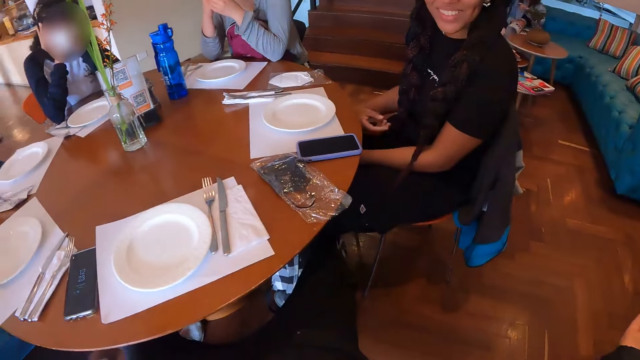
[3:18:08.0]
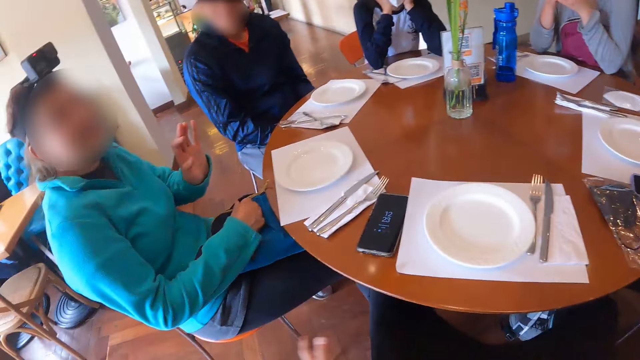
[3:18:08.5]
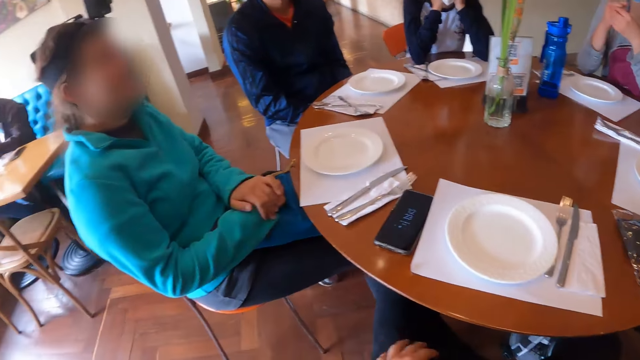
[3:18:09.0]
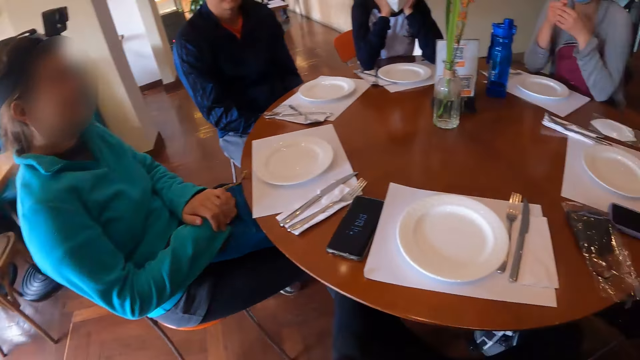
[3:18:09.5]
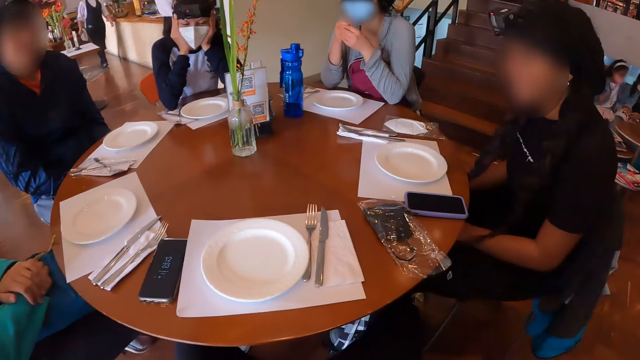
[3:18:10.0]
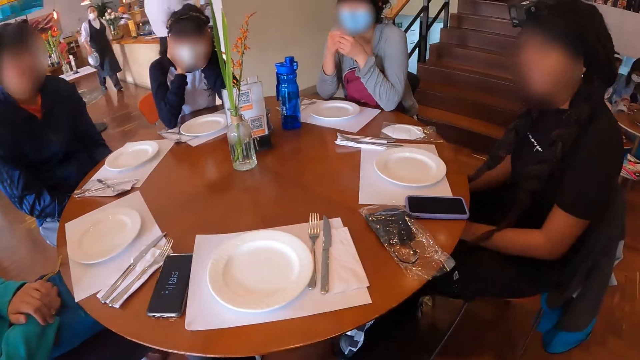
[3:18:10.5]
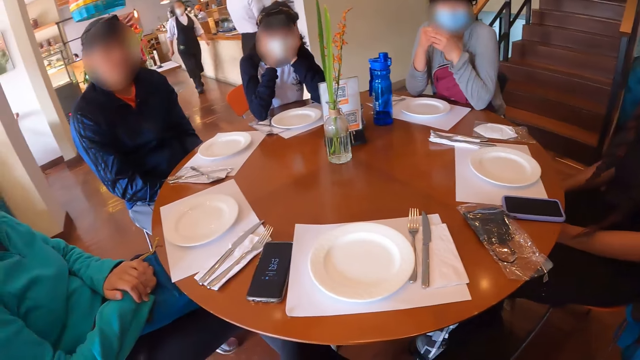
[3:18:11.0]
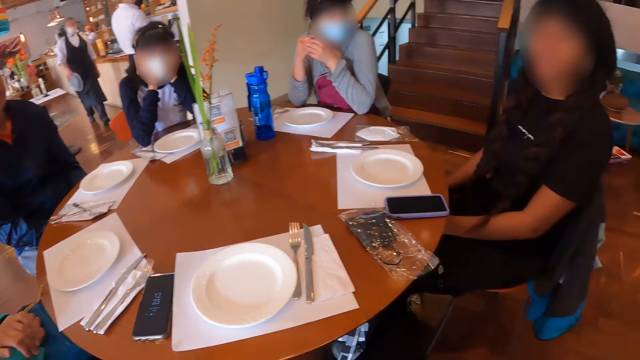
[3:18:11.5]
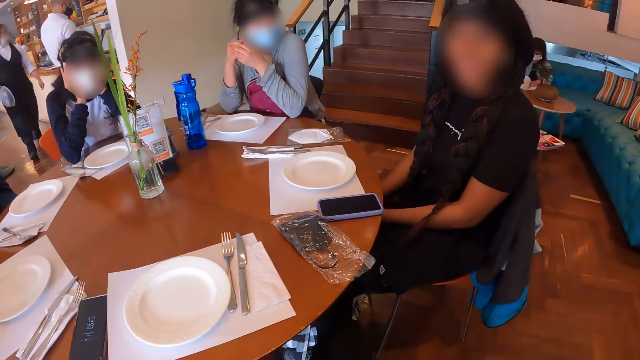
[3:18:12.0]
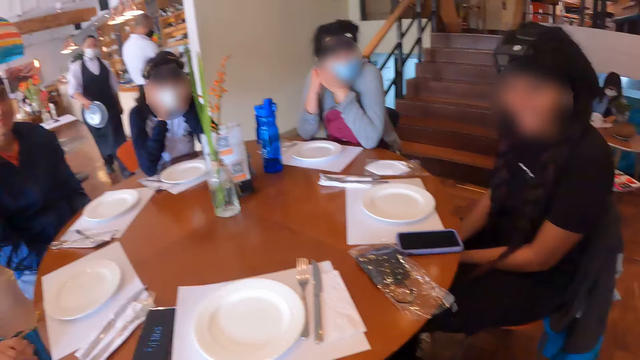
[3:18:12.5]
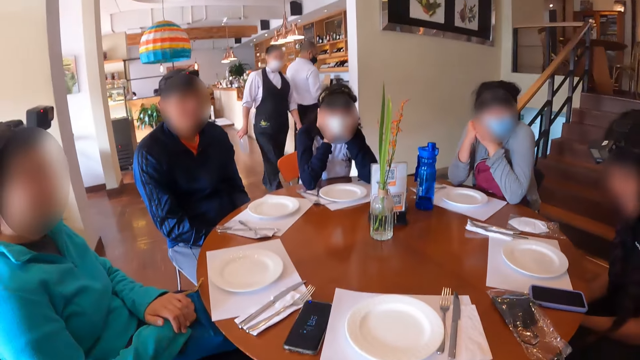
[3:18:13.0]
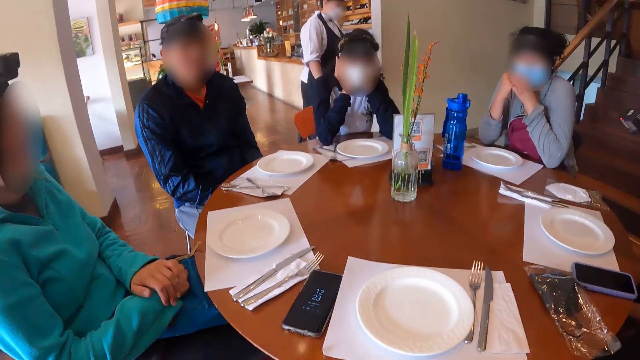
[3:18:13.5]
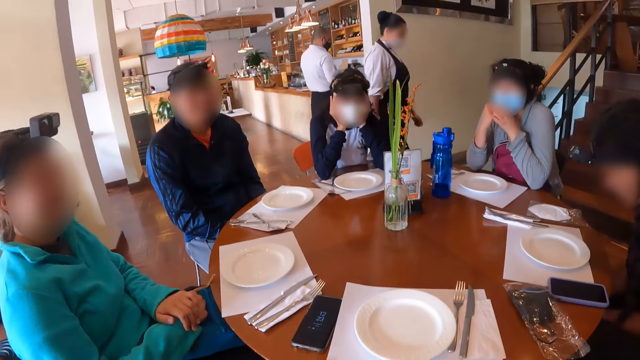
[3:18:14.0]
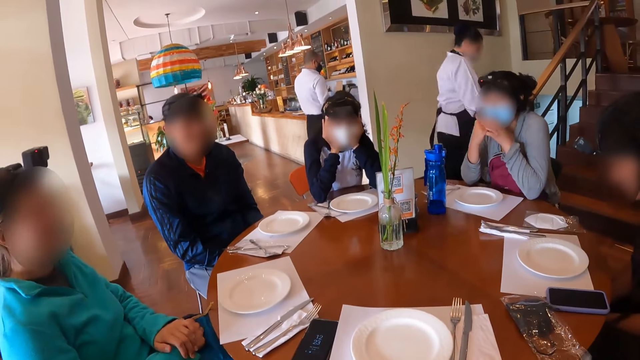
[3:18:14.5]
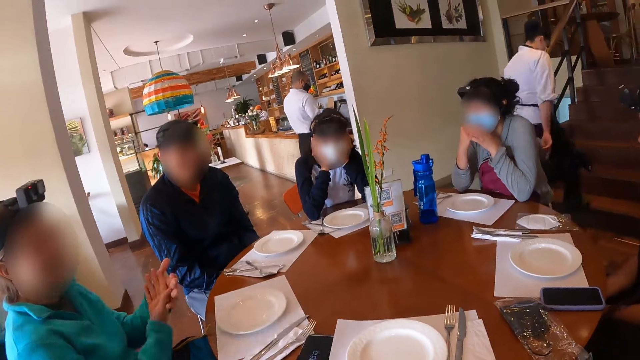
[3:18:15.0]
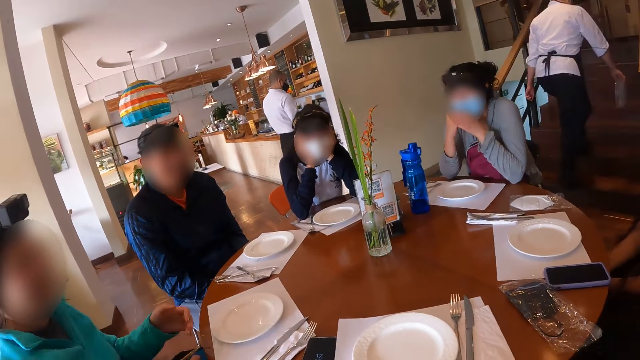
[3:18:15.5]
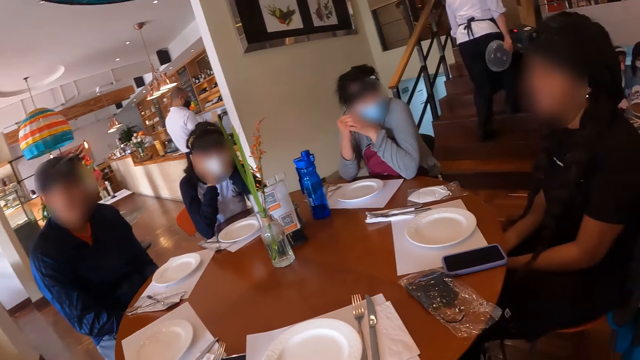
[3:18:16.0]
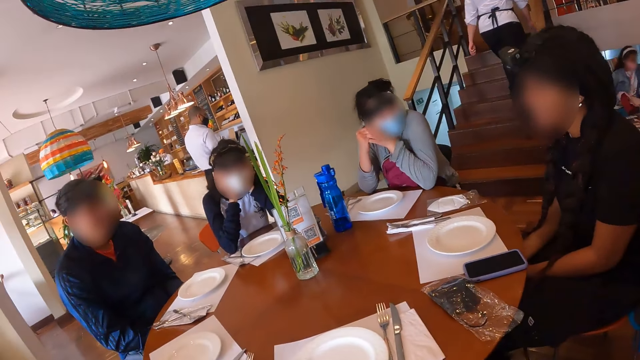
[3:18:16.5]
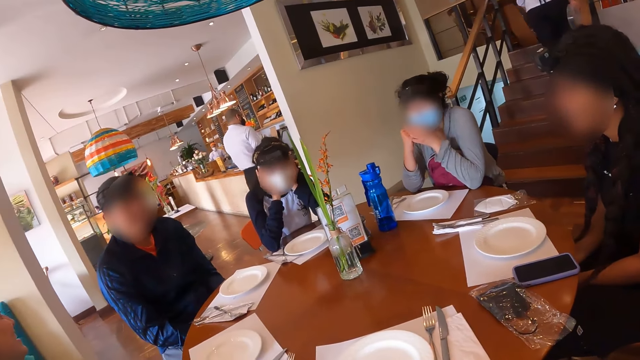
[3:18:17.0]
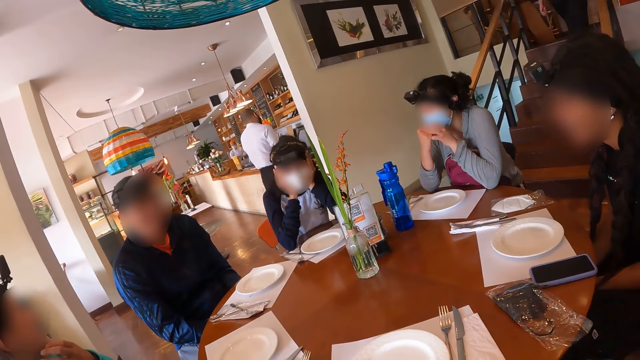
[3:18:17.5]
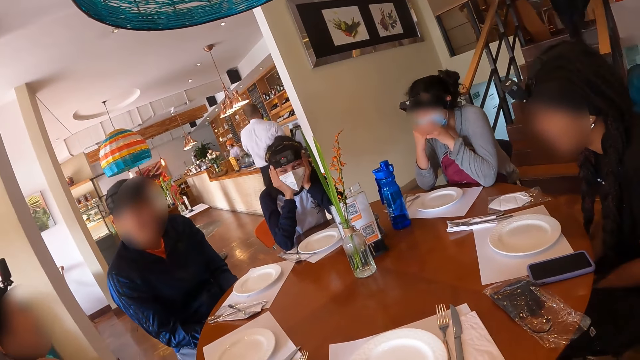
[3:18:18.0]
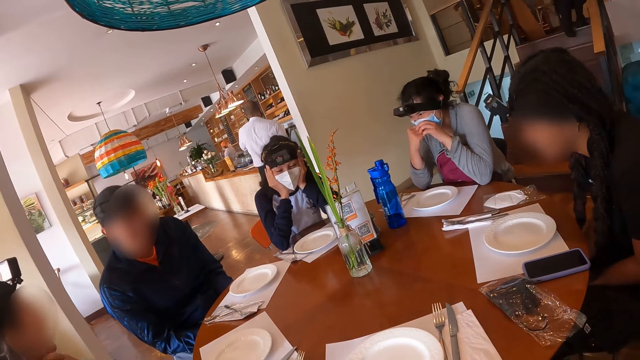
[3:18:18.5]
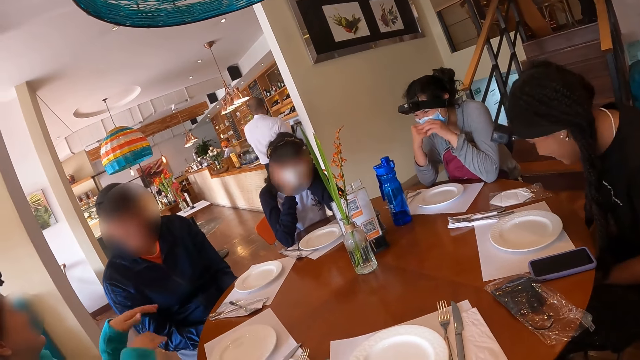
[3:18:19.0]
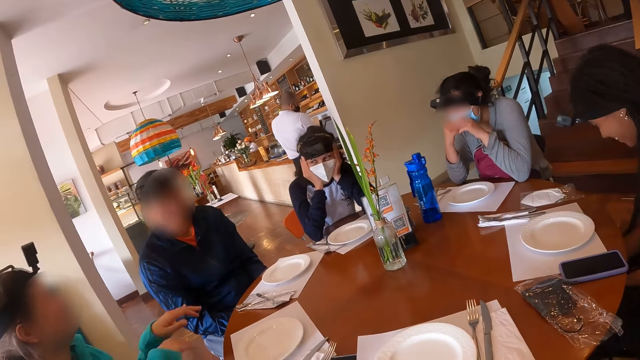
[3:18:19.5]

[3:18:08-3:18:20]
The camera wearer interacts with a girl. A woman taps her hands. The camera wearer looks around the table.

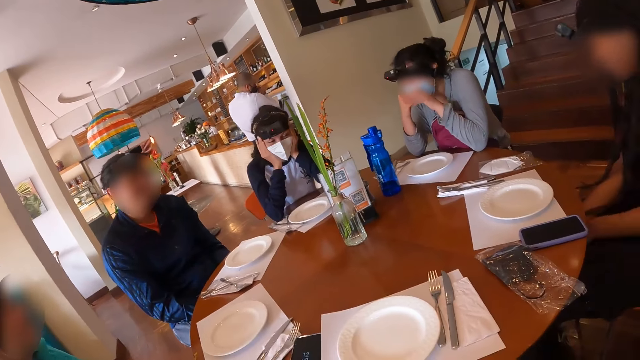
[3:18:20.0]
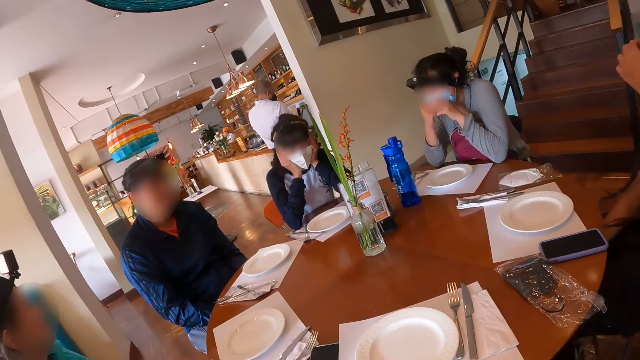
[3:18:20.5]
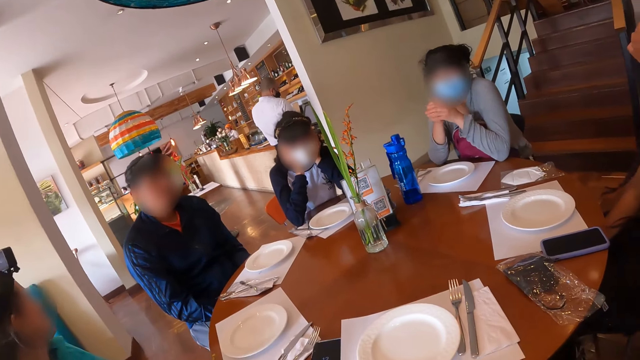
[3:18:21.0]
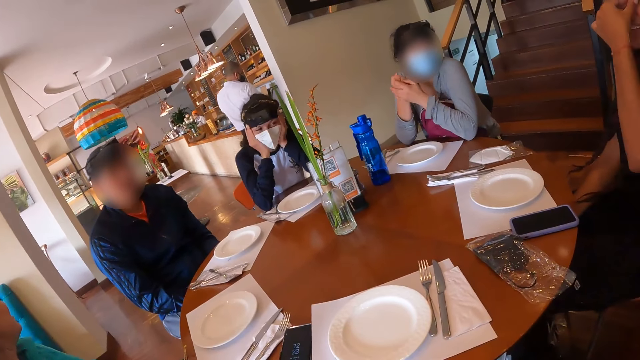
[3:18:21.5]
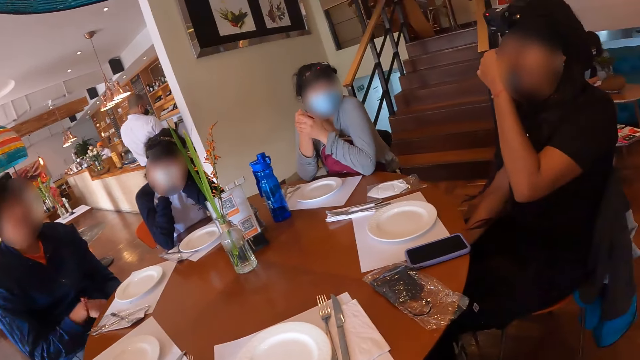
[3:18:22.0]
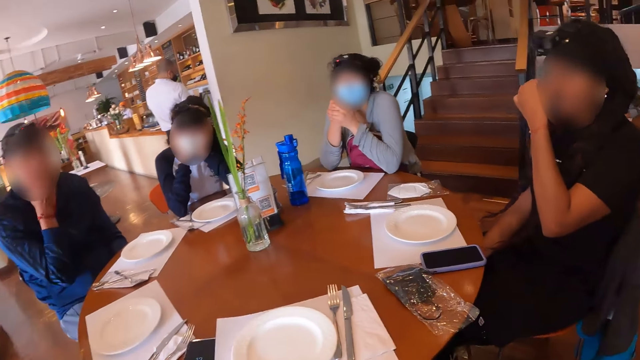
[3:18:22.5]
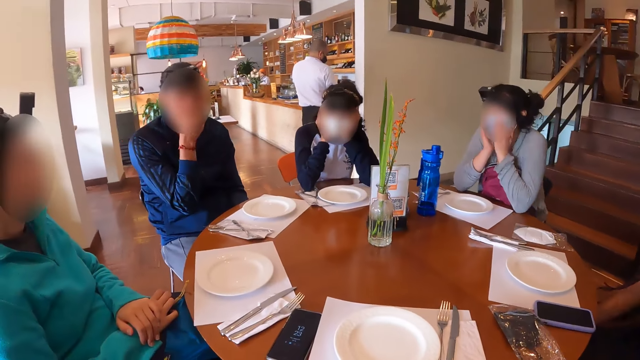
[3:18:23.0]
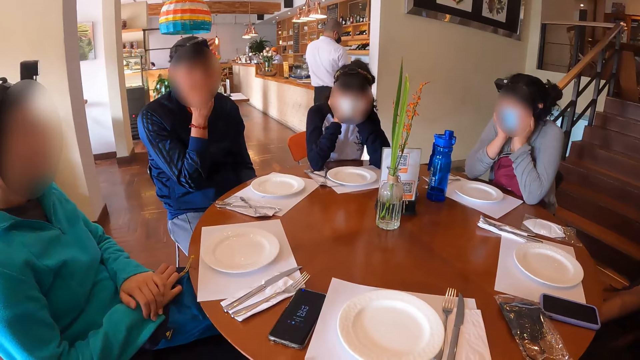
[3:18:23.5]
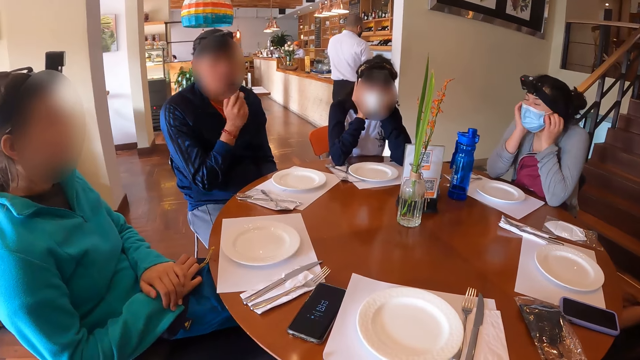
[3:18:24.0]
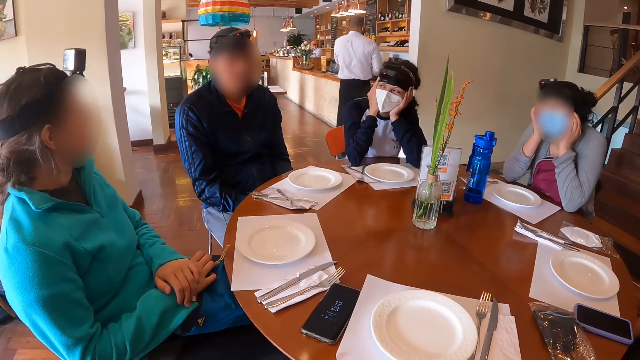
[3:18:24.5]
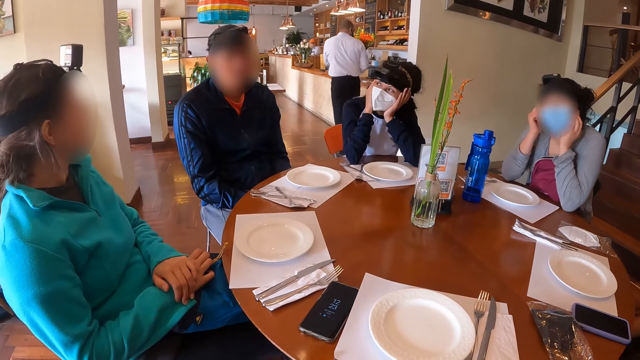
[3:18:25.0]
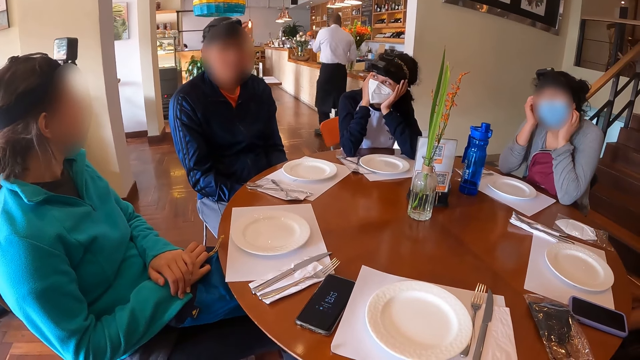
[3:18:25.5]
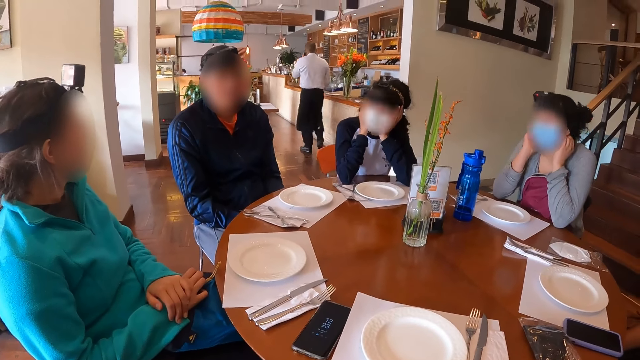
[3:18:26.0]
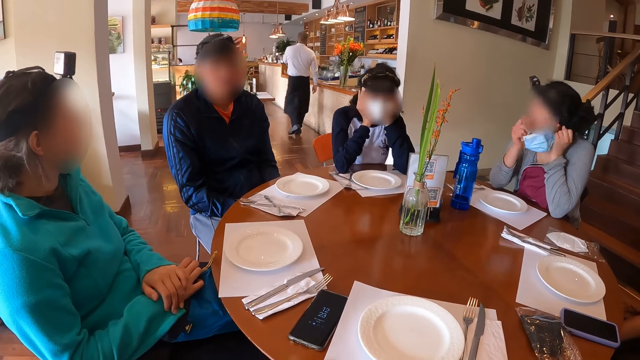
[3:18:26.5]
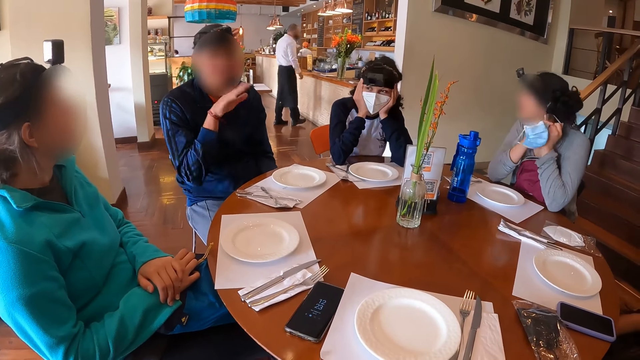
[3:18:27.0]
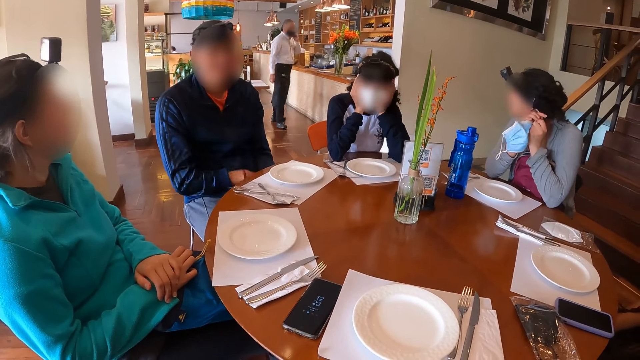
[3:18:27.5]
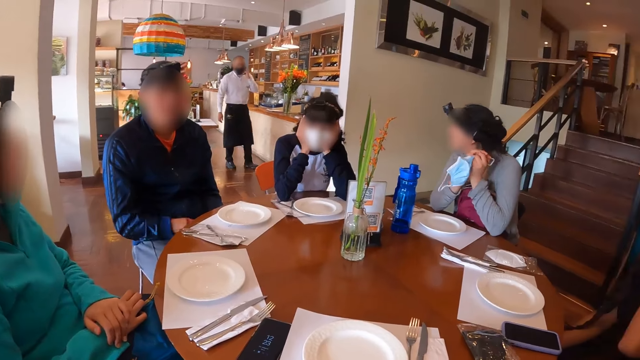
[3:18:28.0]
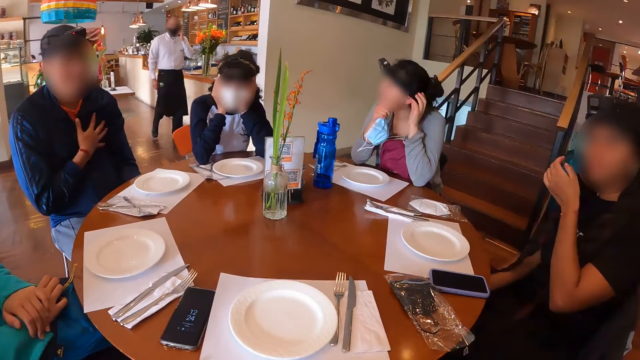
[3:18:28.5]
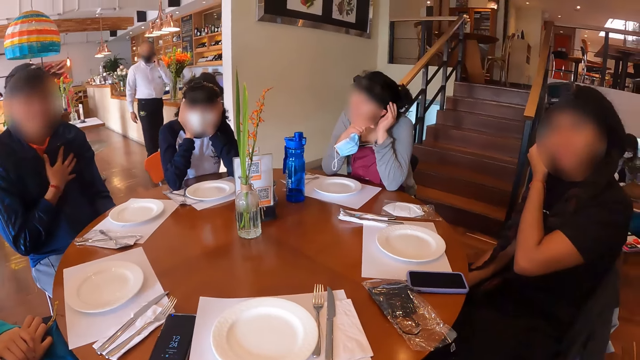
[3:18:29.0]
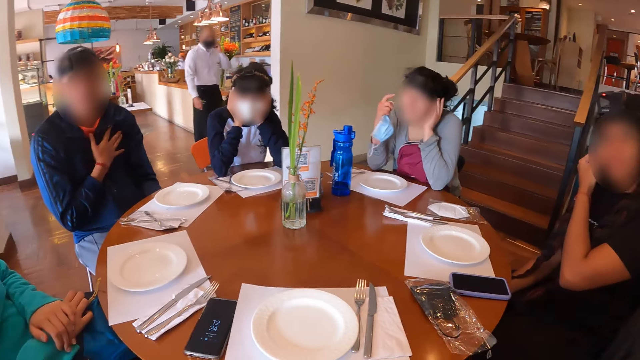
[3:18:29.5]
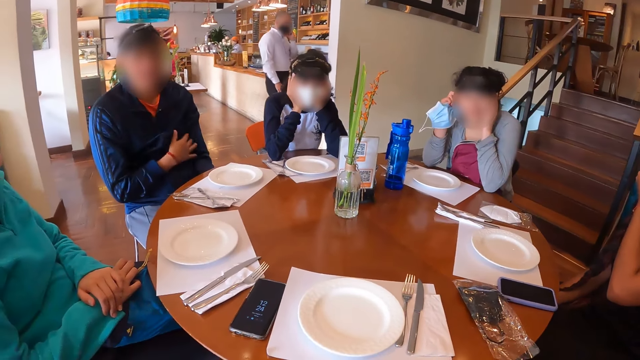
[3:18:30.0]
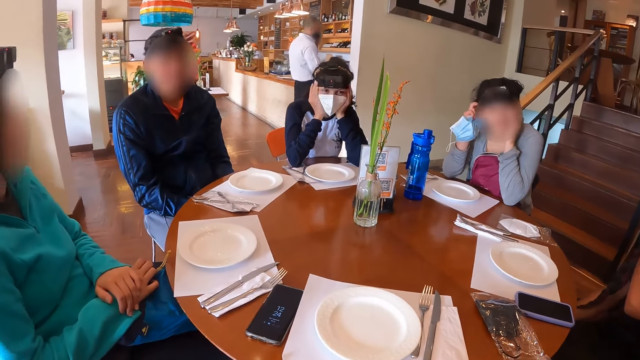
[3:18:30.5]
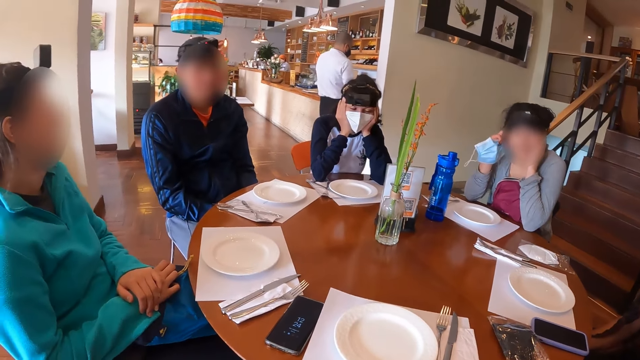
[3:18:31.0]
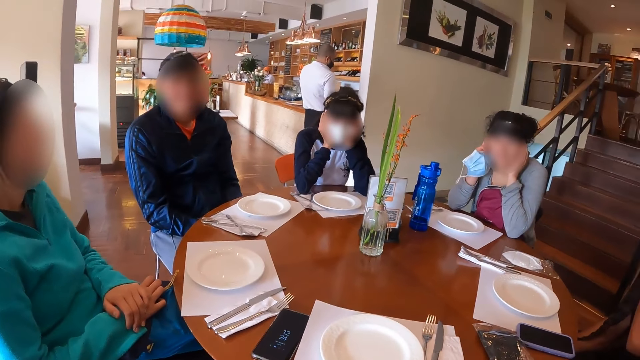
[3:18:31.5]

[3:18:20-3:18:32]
A woman touches her forehead. A man touches his face. Another woman adjusts her face mask. The second woman takes off the face mask on her face with her hands. A third woman touches her cheeks with both hands. The man uses a hand gesture.
